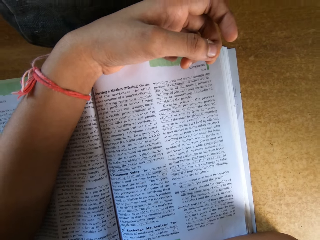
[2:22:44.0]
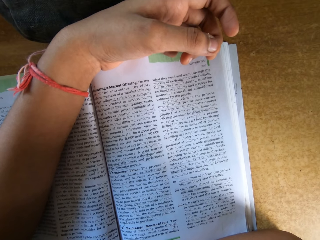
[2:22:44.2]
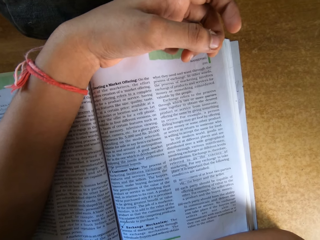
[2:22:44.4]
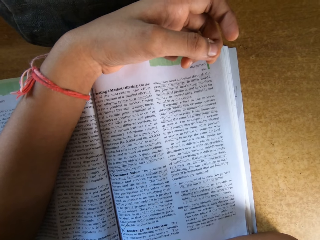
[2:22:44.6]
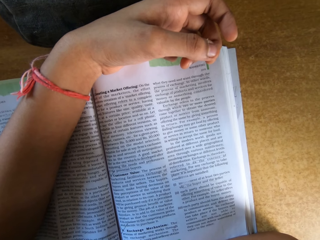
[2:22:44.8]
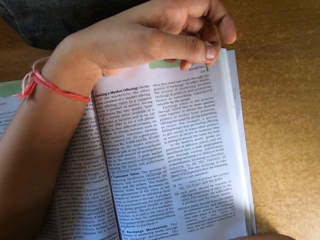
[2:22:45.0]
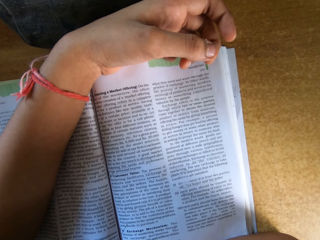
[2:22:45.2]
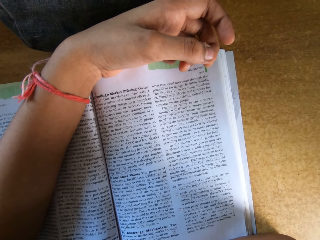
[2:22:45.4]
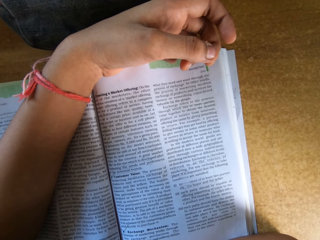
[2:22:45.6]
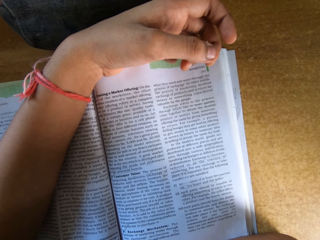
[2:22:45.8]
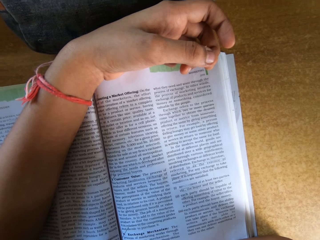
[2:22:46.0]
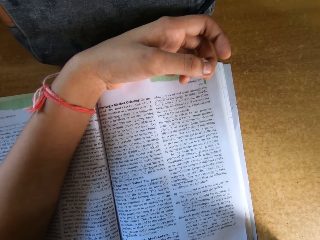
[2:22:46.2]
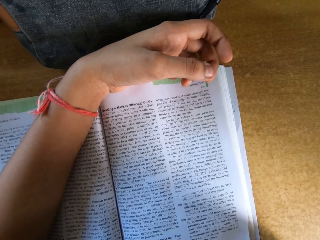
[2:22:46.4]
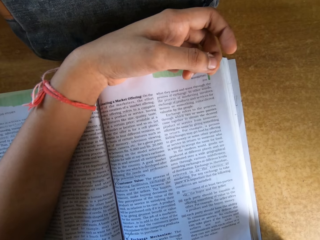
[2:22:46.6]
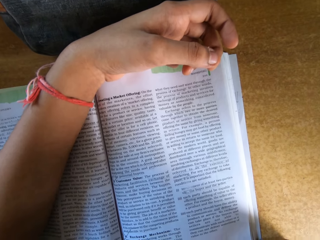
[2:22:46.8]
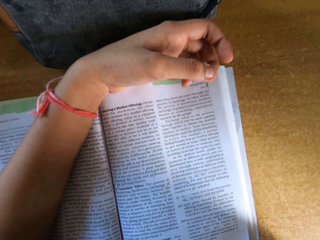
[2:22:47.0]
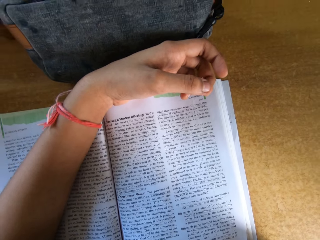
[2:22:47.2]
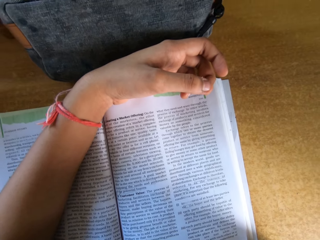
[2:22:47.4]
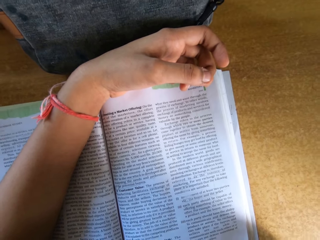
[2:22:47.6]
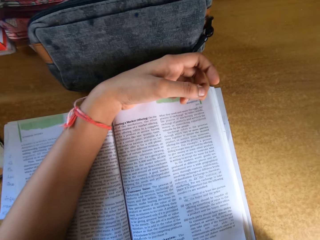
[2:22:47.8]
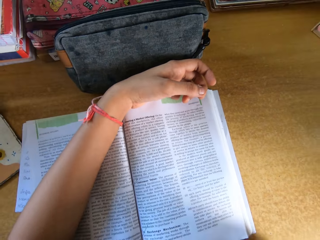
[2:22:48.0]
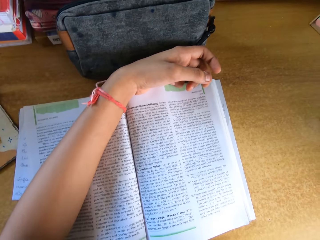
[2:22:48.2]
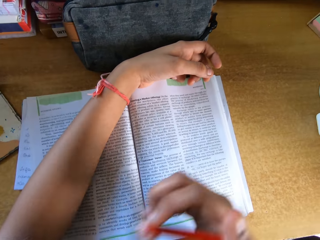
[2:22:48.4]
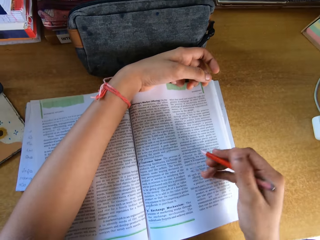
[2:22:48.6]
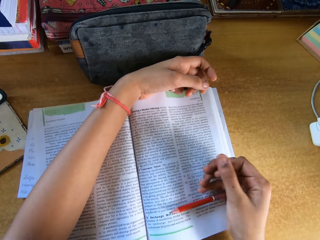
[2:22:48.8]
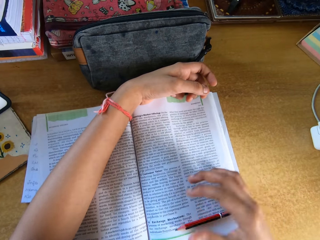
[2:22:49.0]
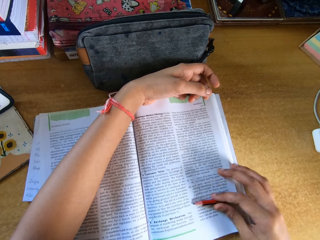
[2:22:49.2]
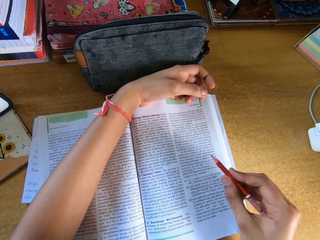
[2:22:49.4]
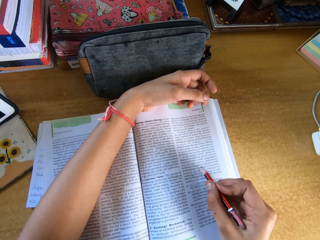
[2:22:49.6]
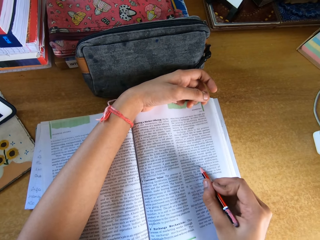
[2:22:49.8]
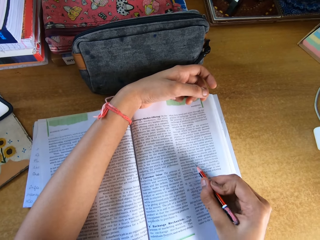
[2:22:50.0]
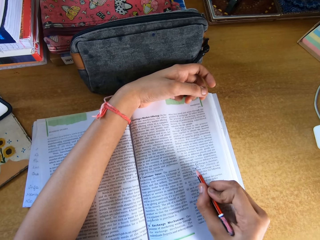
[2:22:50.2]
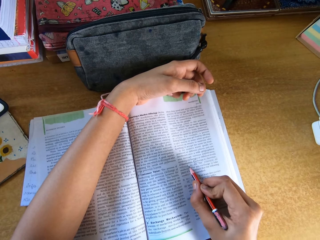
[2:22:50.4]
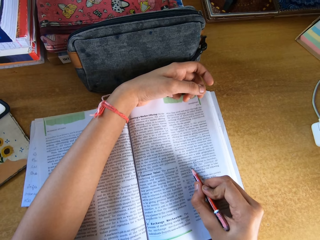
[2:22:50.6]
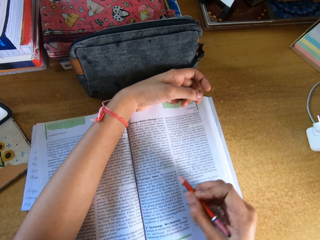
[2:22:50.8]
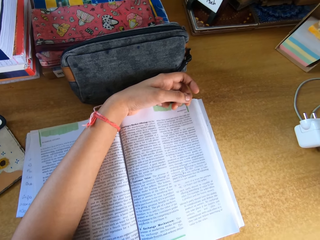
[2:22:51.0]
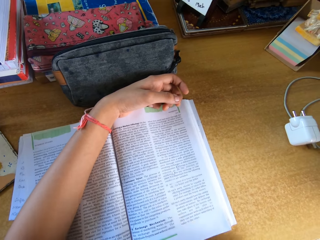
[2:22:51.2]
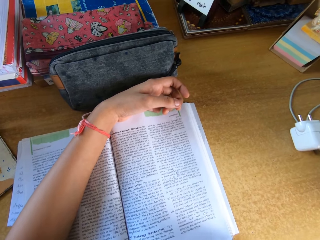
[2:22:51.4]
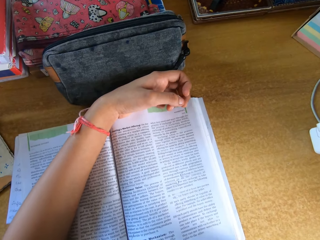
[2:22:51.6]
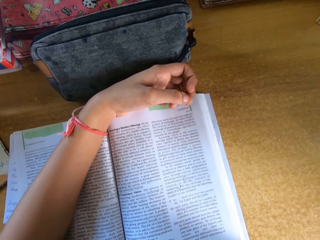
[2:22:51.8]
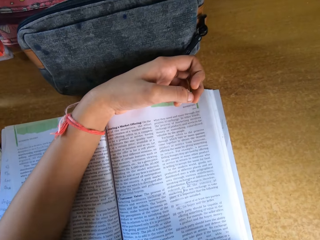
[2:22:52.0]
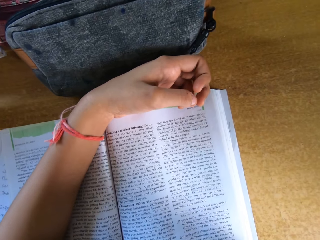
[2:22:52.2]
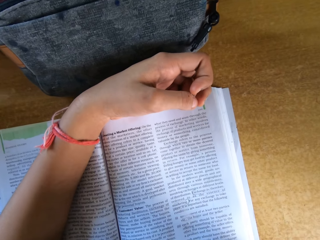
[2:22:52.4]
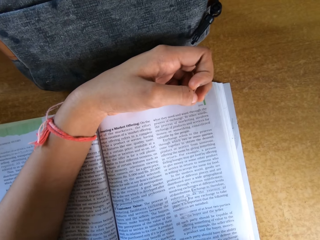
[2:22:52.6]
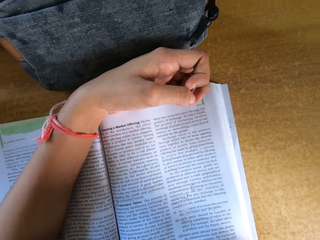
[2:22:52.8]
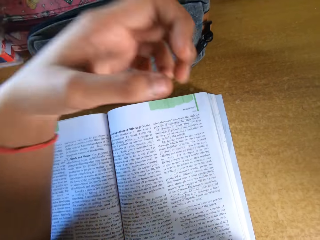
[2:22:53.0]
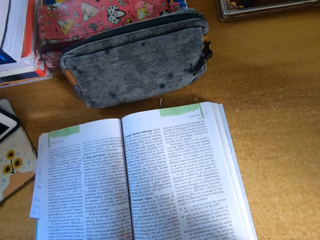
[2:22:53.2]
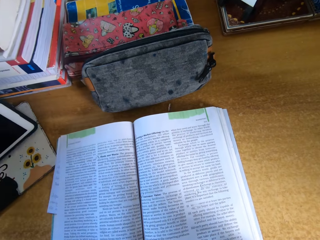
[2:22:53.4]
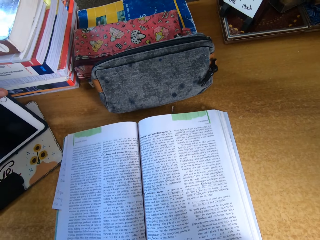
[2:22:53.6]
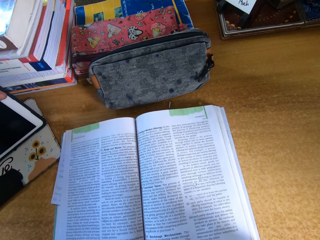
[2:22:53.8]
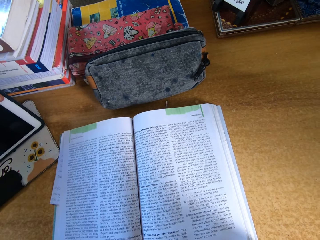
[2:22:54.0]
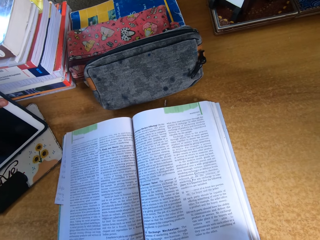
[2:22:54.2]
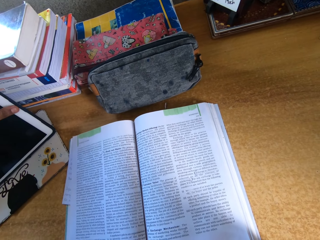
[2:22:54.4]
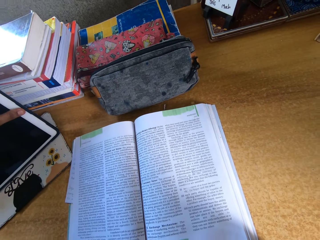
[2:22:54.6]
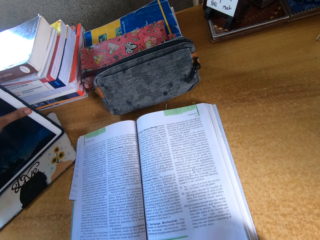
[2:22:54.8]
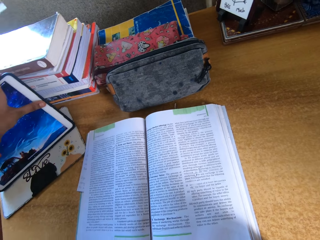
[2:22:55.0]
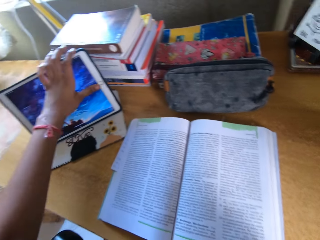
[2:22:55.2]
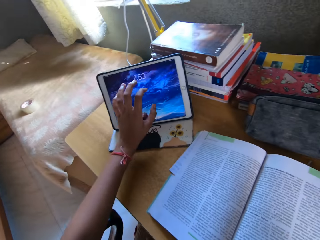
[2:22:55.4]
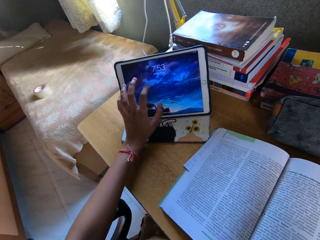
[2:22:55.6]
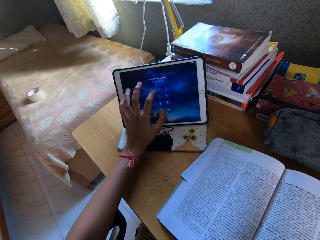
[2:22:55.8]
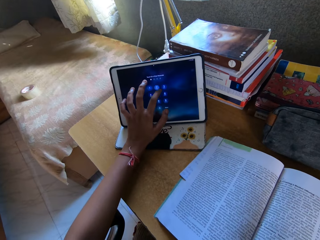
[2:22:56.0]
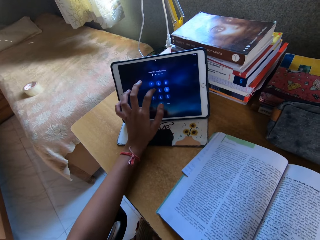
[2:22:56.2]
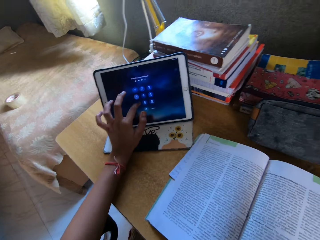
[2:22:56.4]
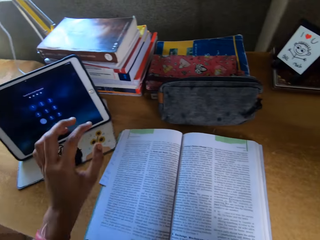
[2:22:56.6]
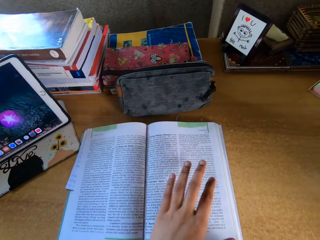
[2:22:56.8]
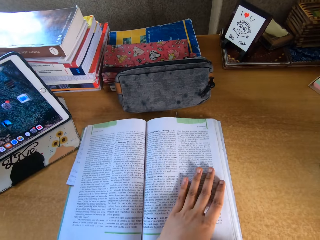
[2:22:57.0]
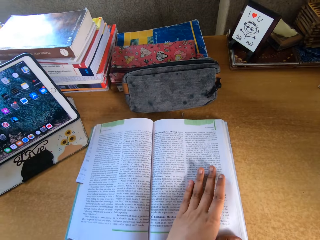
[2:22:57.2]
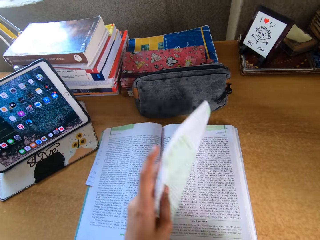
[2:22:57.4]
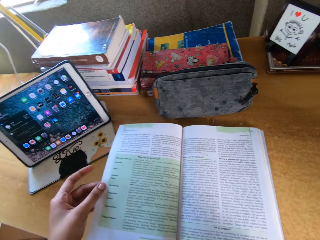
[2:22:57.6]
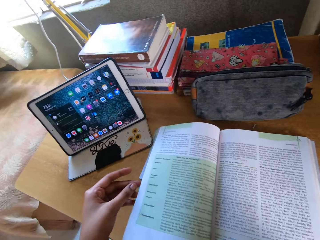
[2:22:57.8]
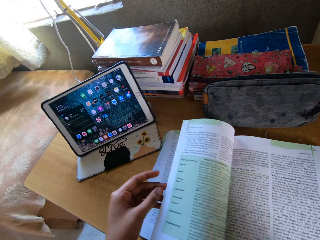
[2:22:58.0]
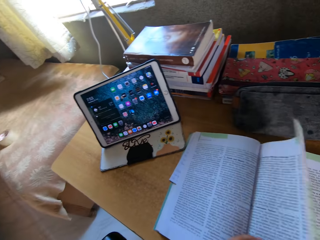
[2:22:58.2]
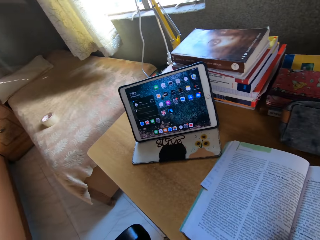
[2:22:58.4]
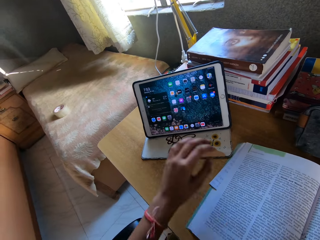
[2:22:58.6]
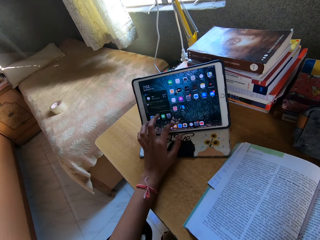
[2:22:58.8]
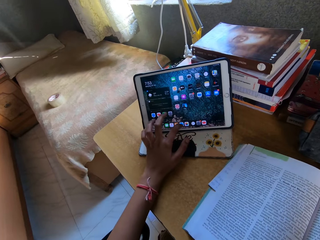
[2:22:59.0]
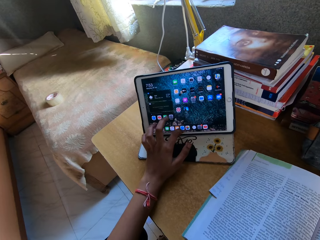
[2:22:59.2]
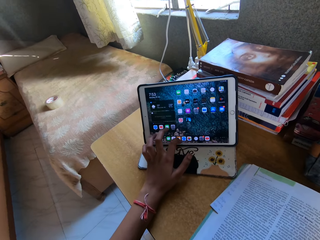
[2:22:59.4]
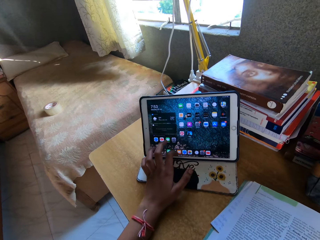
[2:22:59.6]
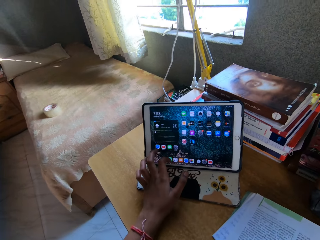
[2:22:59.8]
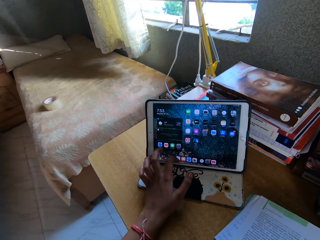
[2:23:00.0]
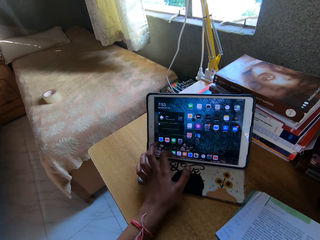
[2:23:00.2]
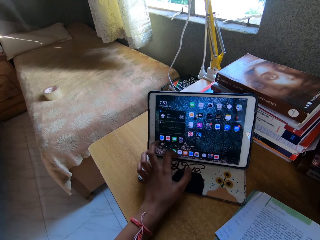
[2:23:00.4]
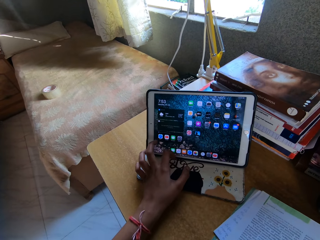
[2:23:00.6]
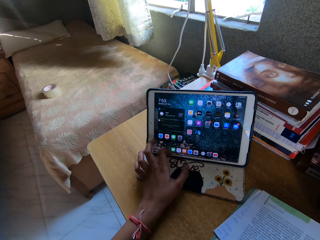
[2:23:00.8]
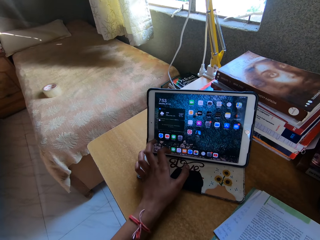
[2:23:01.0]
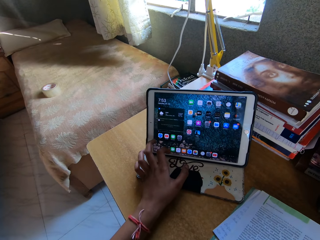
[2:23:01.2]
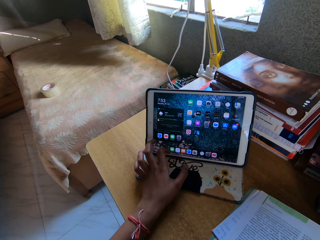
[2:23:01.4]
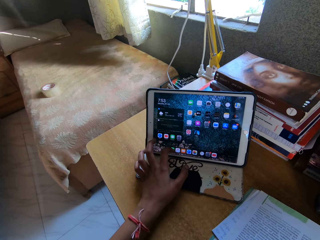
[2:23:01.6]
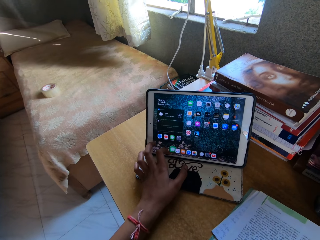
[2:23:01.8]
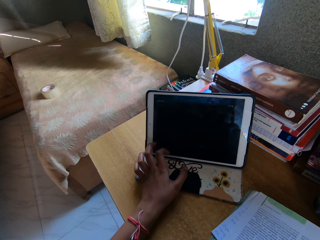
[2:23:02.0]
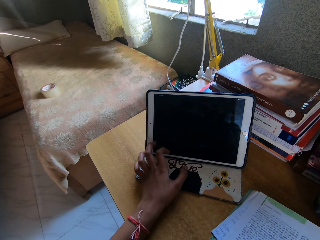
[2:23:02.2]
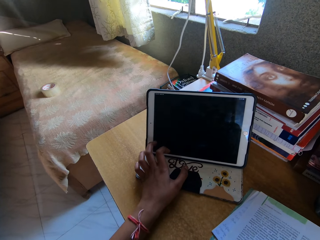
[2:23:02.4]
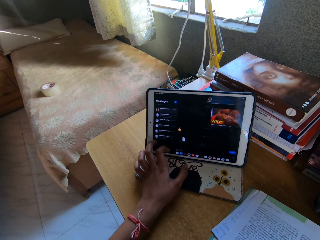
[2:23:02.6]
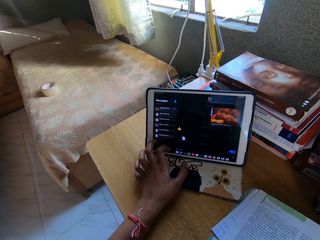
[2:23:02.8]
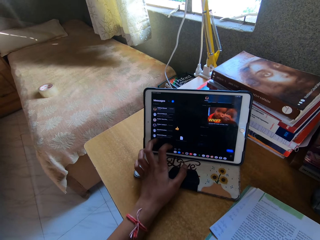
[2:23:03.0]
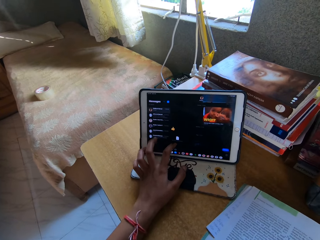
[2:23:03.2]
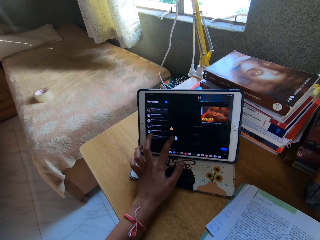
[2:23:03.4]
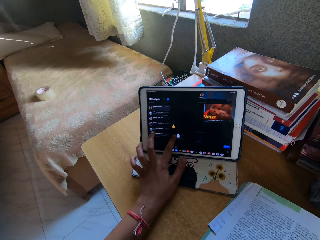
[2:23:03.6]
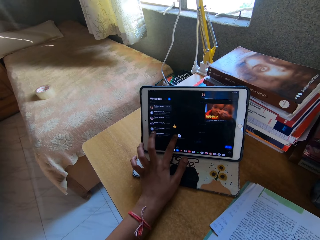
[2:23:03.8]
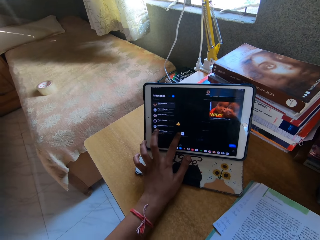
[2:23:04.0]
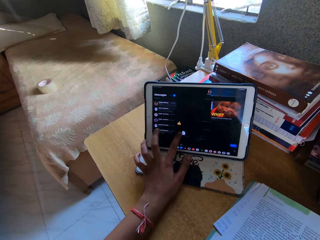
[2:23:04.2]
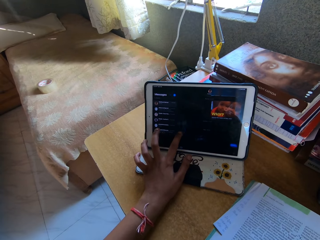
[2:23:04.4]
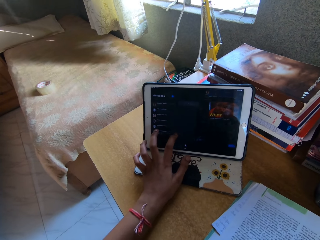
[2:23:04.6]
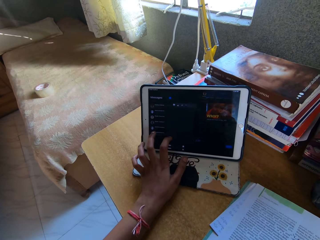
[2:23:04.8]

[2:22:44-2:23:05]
The camera wearer holds a pencil. She writes on a book. She dials on her tablet phone. She turns the book page. She scrolls through her tablet phone.
